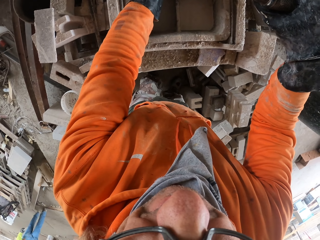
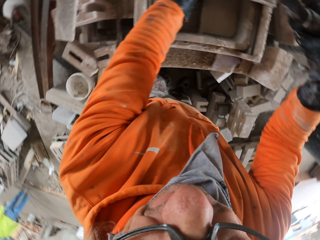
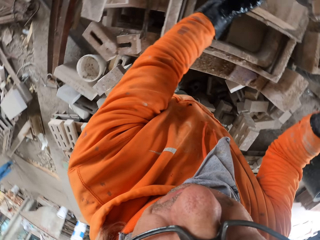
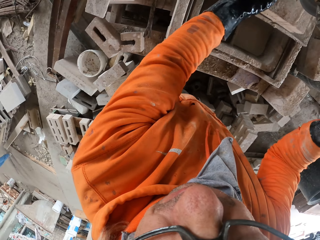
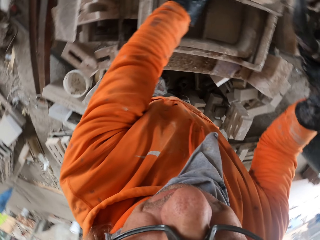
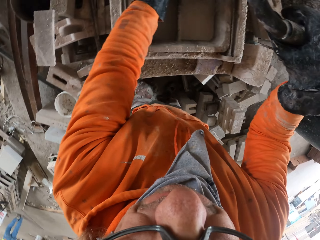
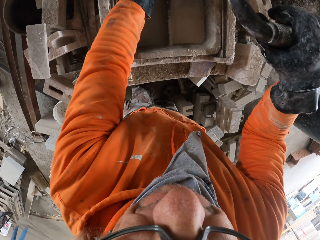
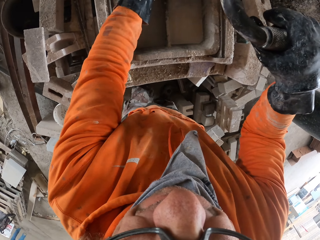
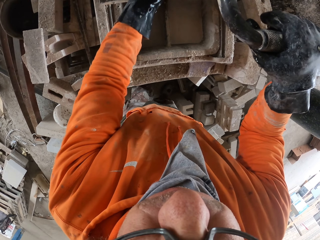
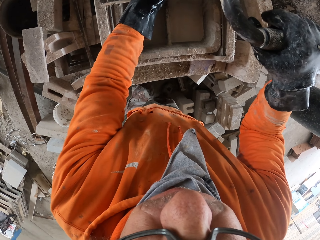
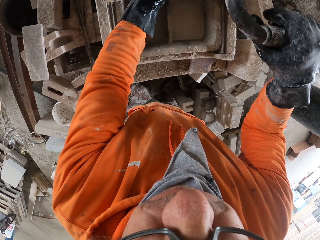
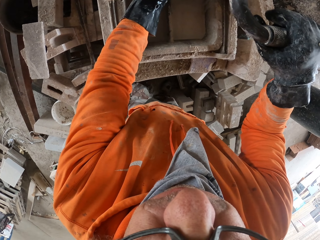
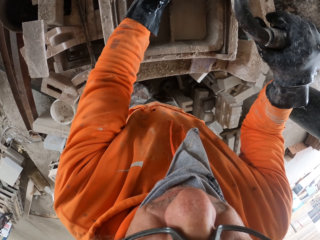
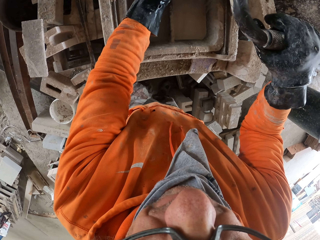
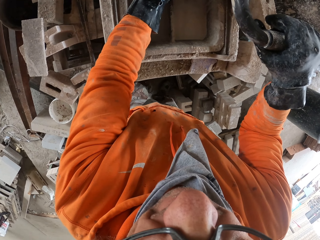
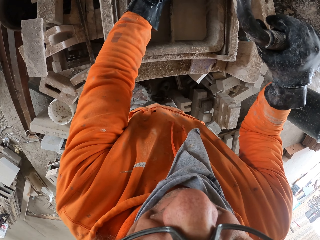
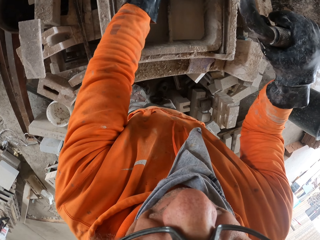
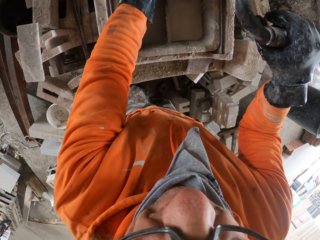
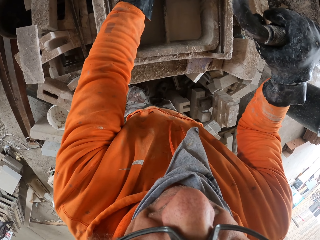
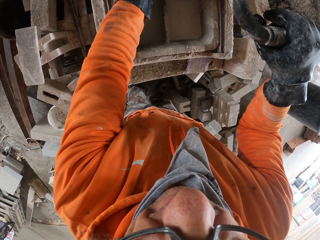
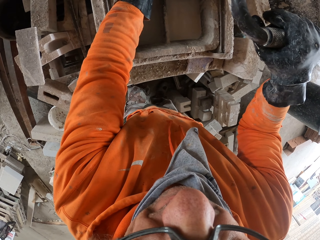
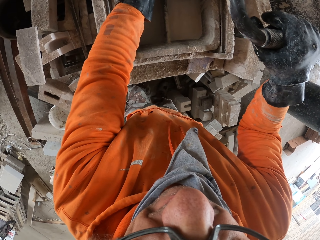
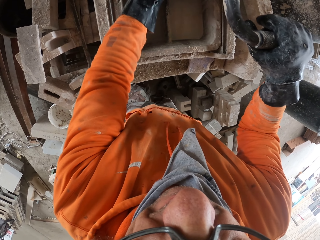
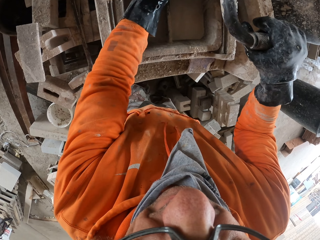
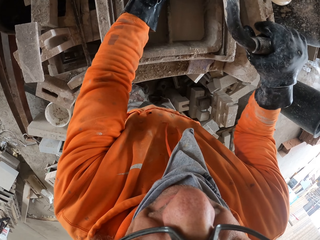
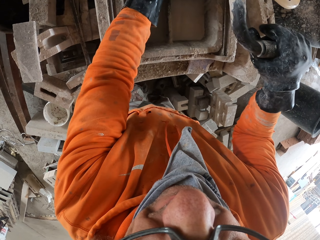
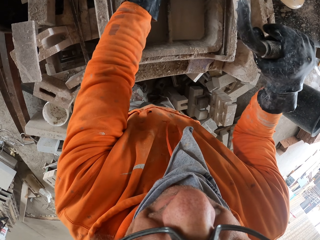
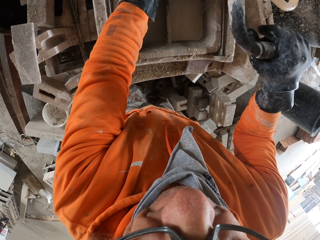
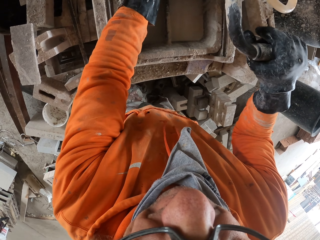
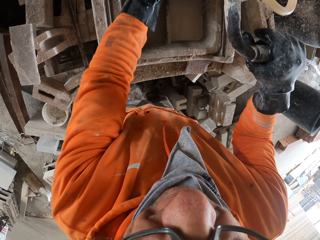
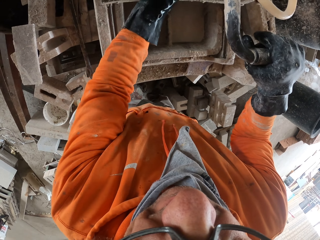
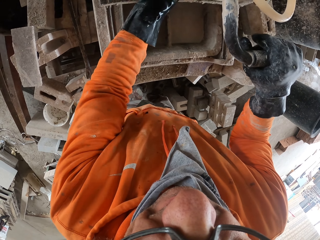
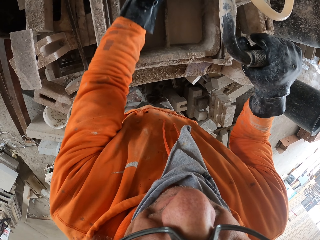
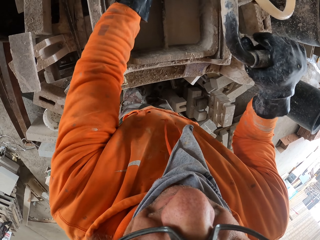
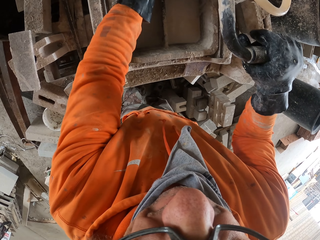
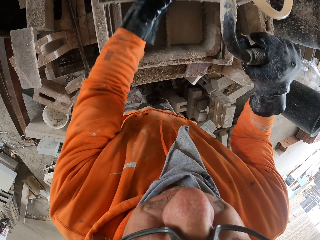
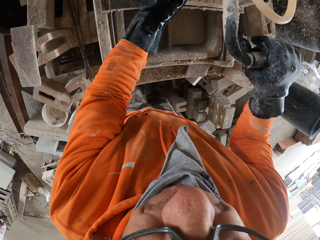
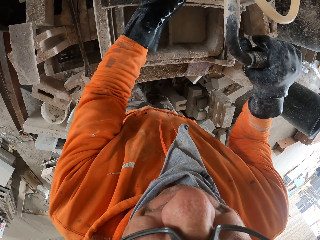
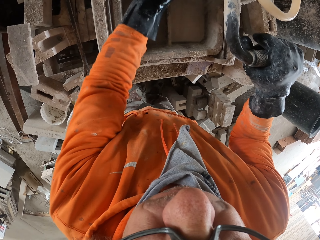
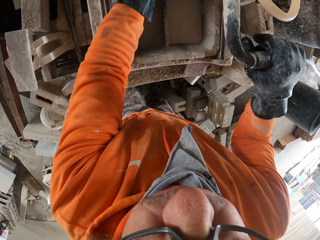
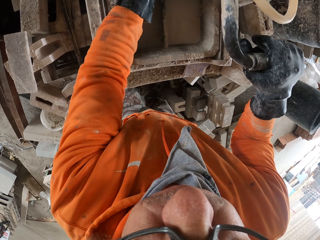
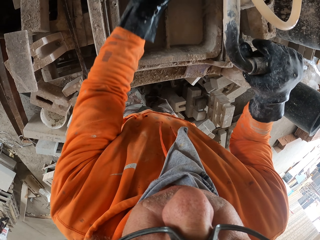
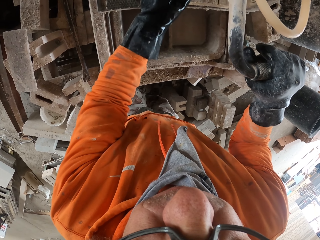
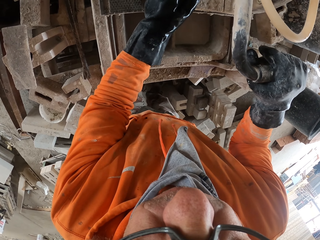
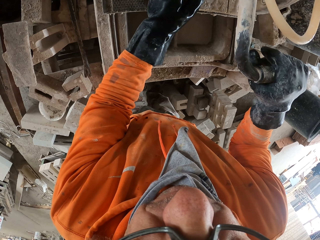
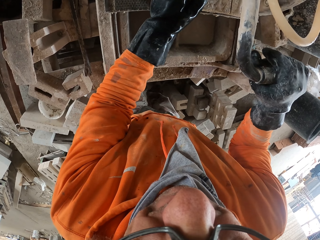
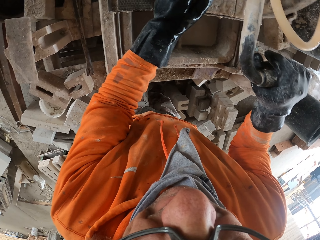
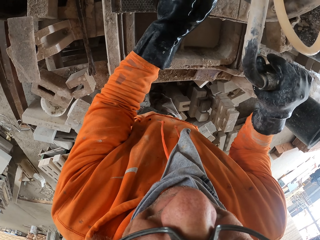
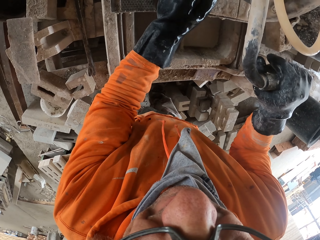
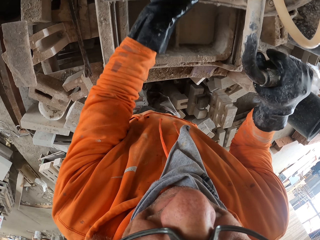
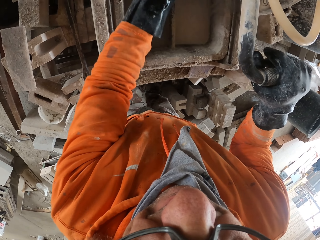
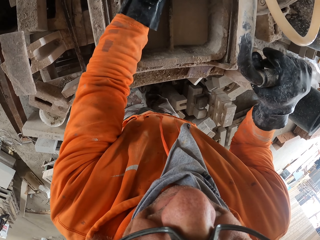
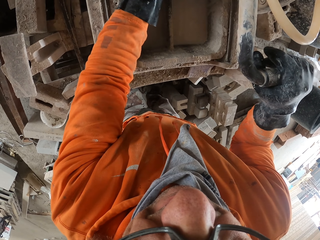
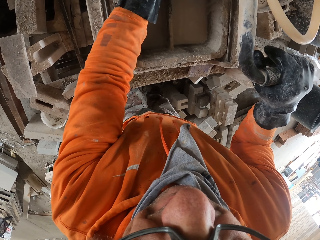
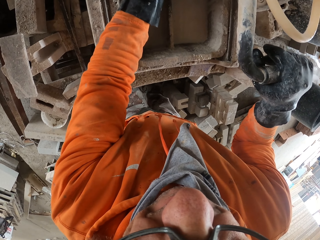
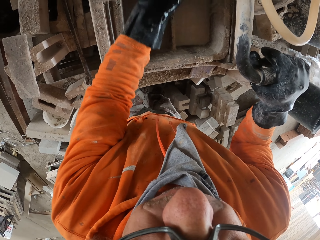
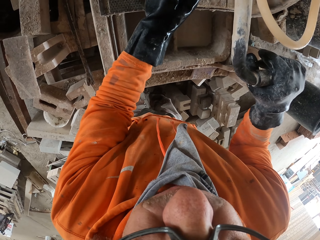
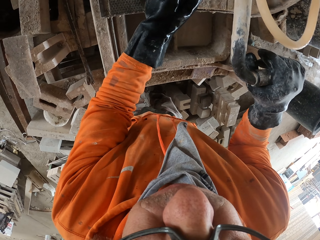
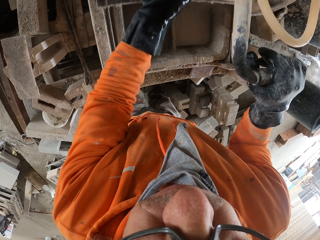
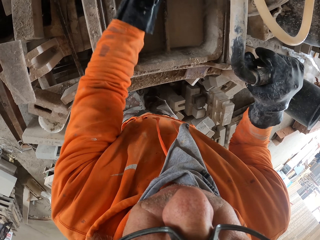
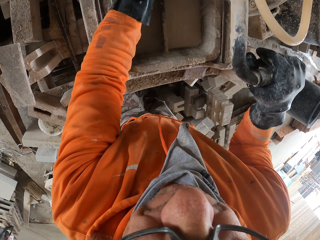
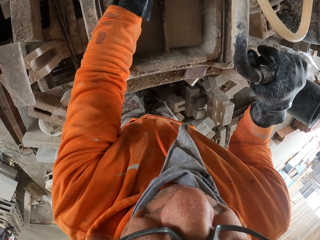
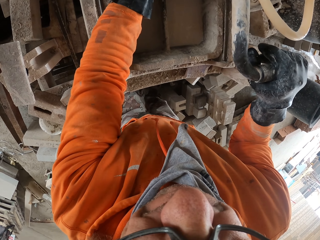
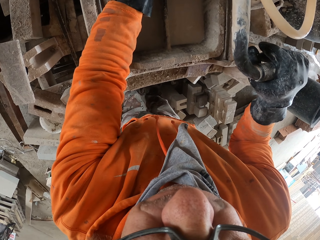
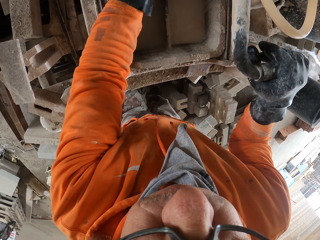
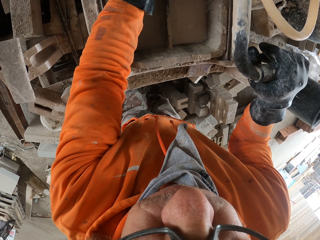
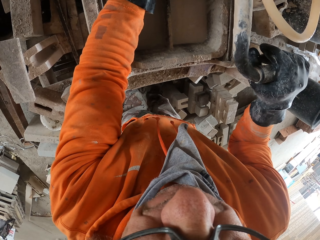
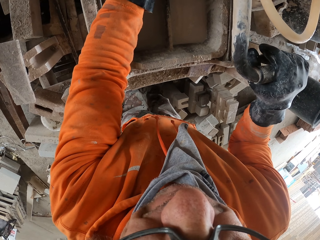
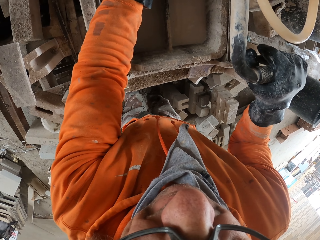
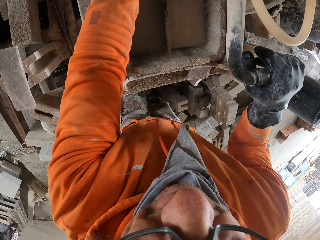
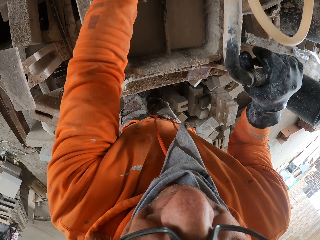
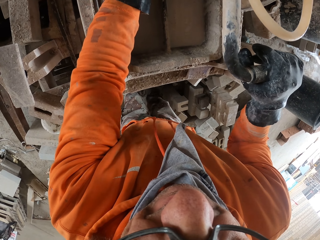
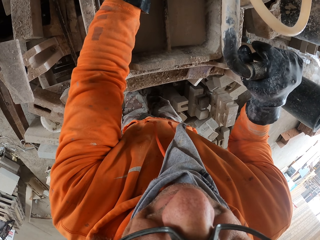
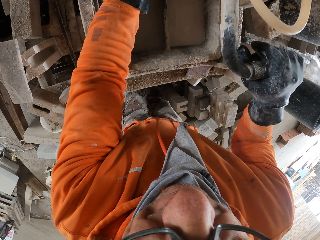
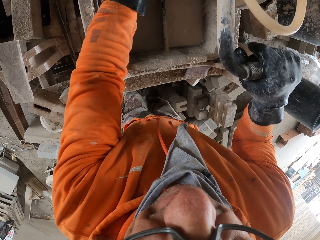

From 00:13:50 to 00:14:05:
The camera wearer adjusts a block on a machine. They cut the block with the machine.

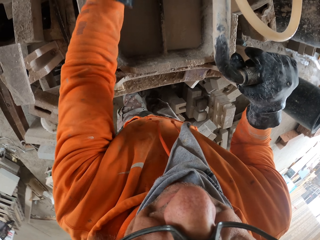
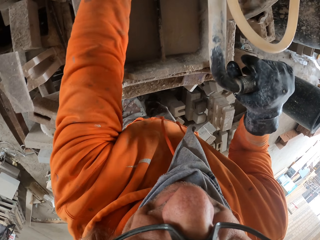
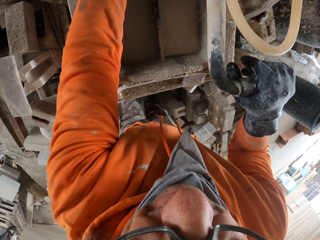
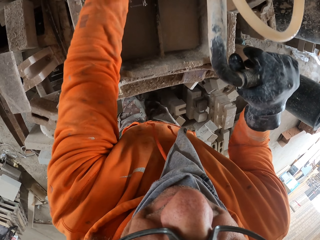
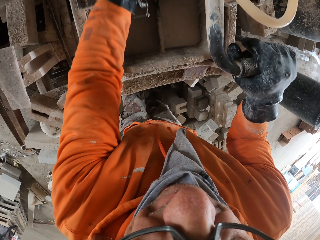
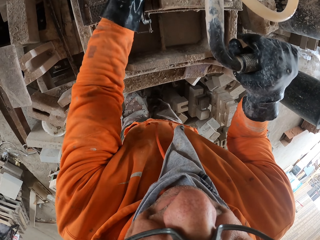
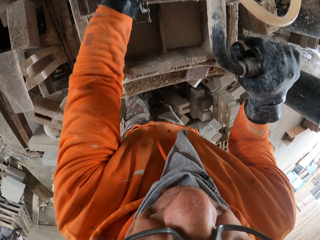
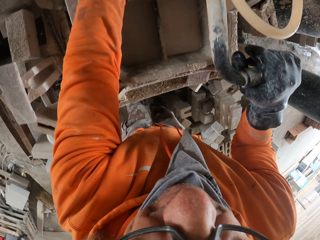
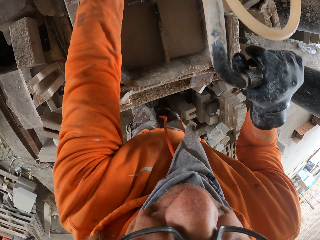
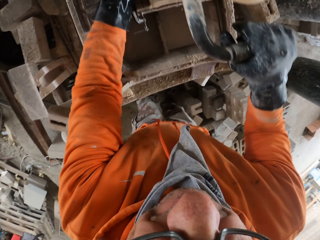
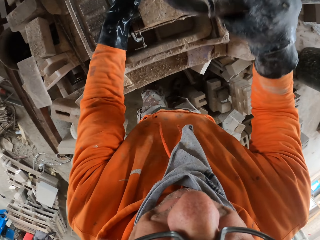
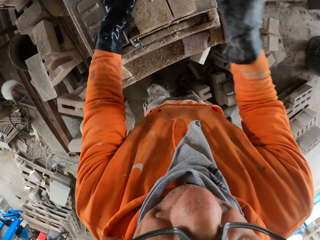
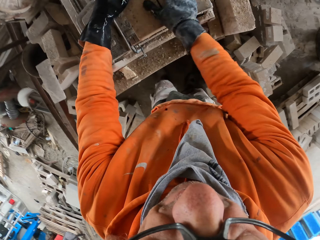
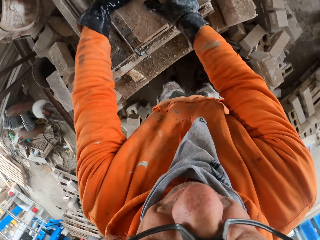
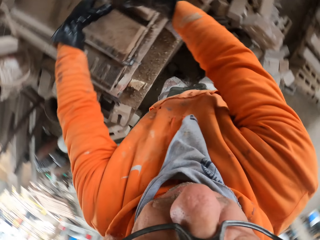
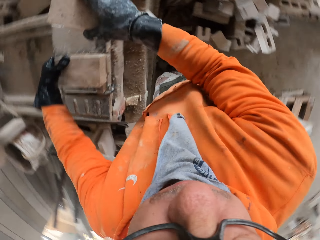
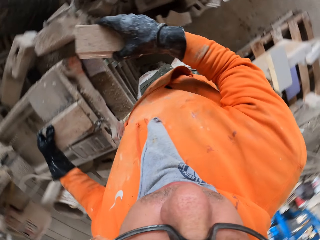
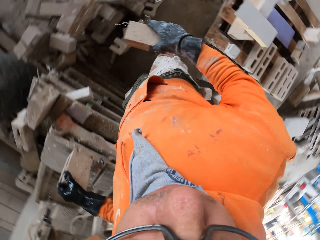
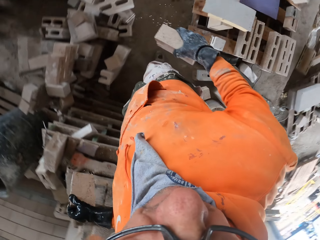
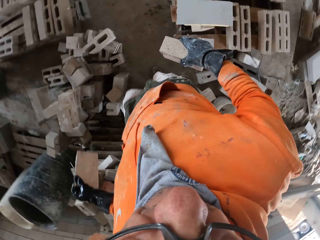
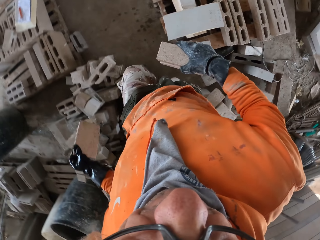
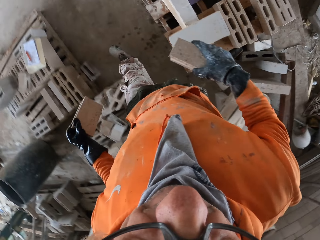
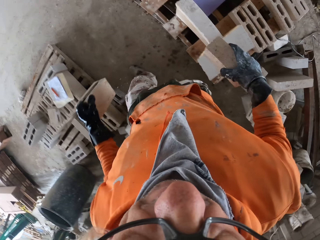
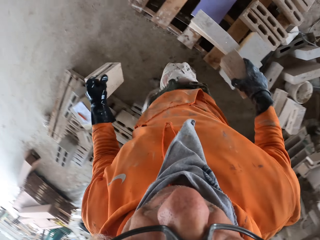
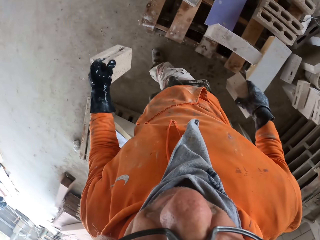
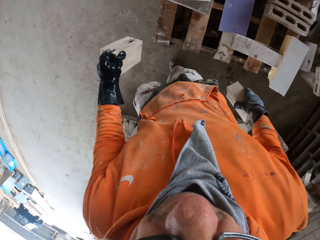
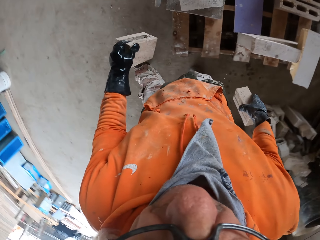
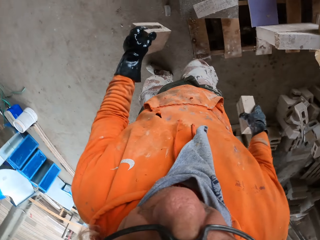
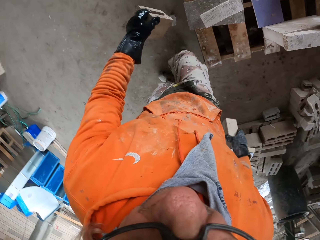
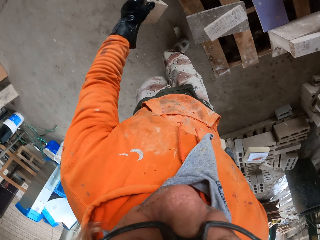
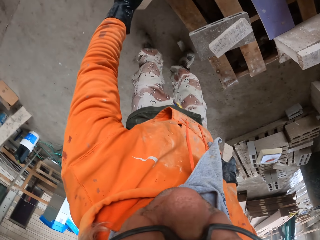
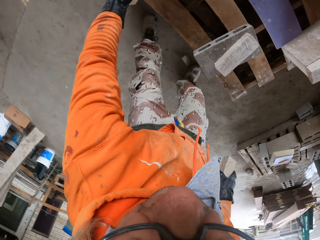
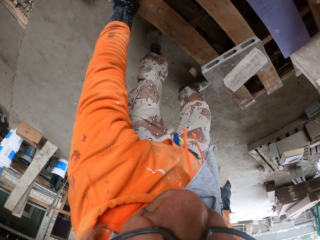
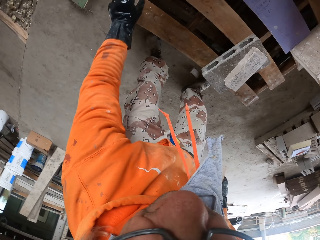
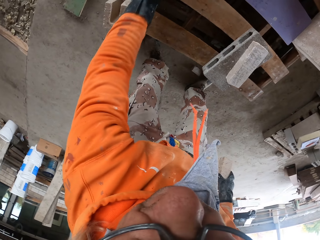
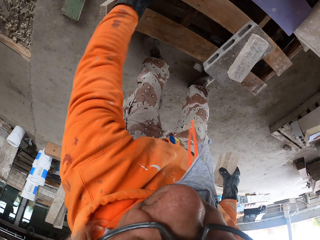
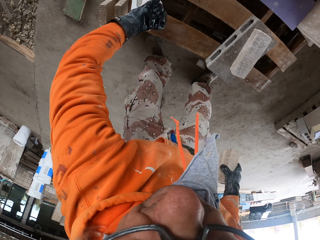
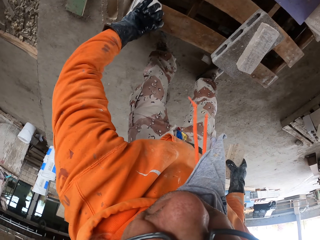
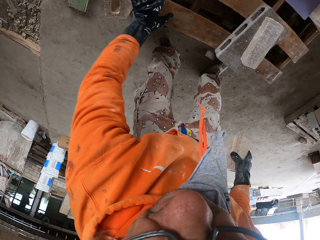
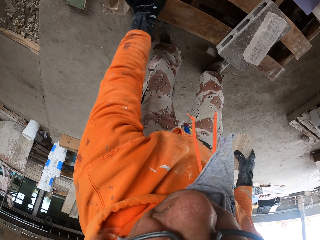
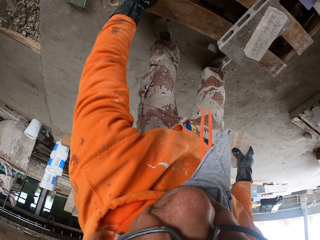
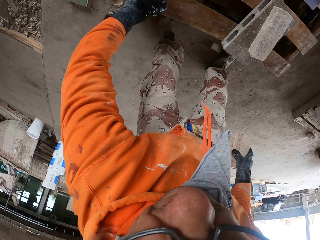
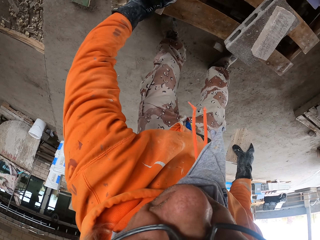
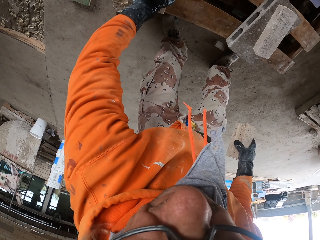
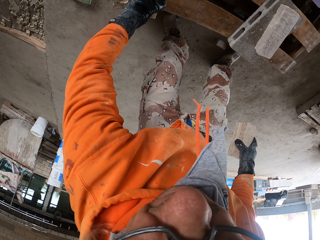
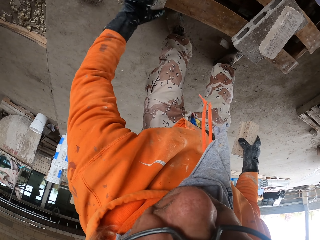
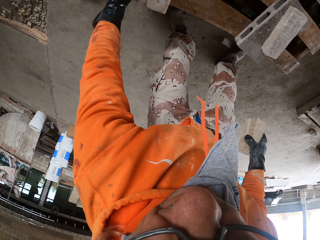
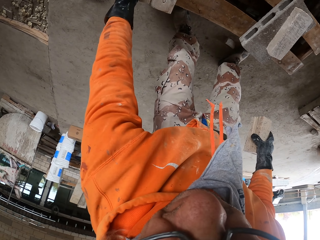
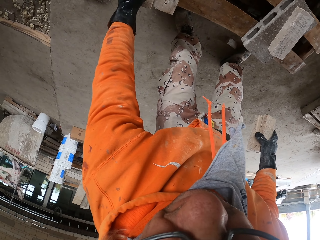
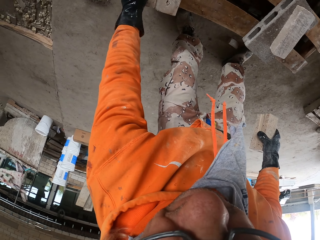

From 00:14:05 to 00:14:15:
The camera wearer picks up blocks from a machine. They arrange the bricks on the wood, walk around a garage, and adjust the blocks on a rack.
